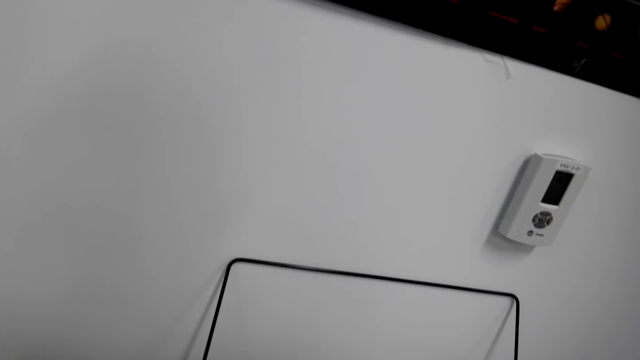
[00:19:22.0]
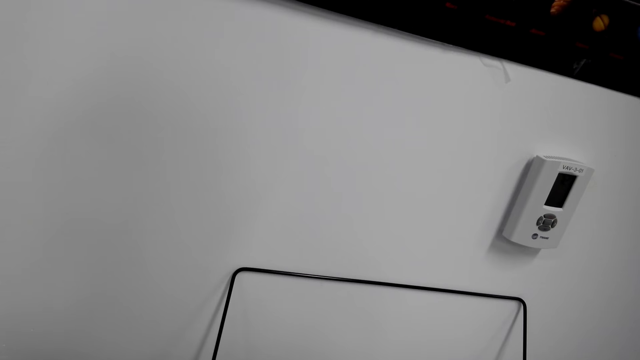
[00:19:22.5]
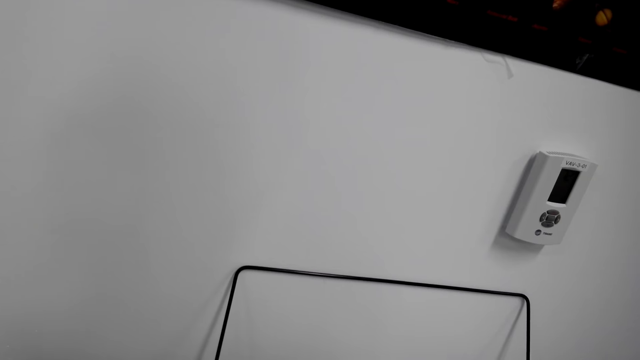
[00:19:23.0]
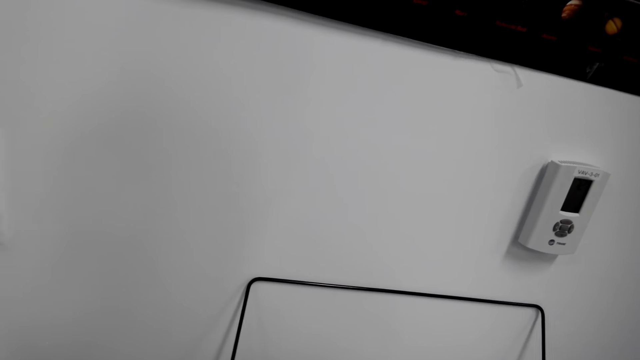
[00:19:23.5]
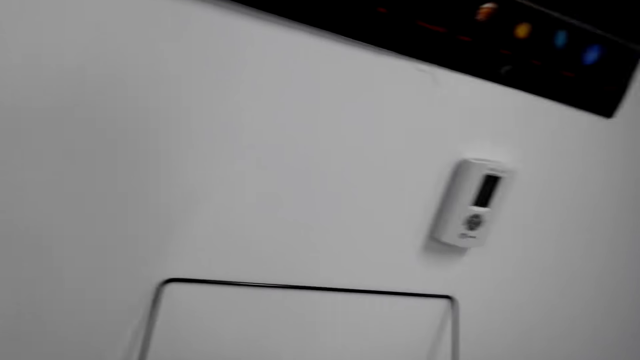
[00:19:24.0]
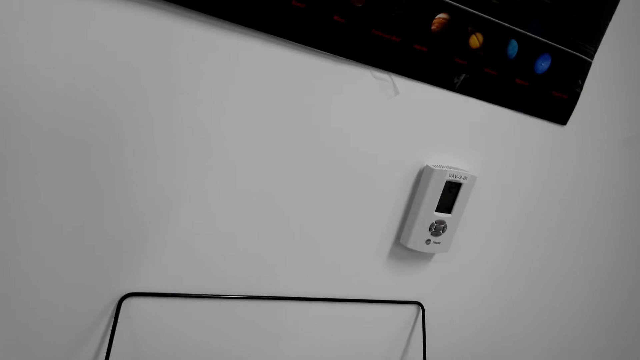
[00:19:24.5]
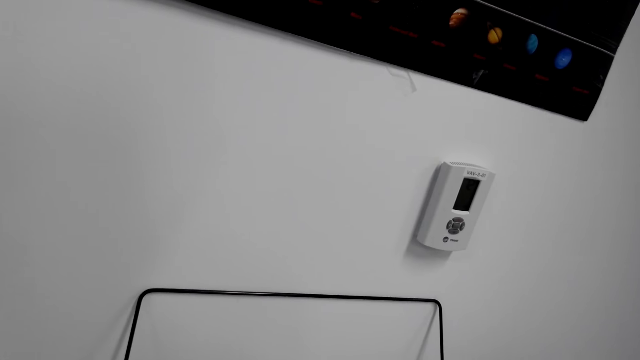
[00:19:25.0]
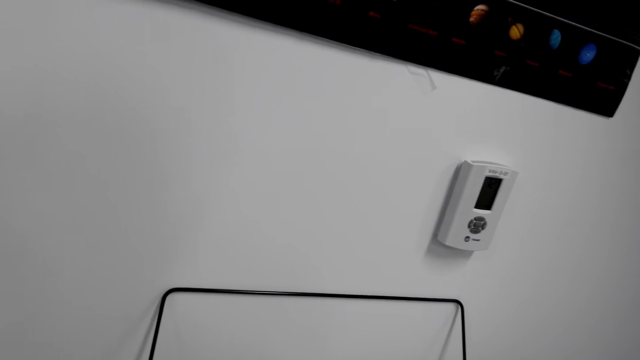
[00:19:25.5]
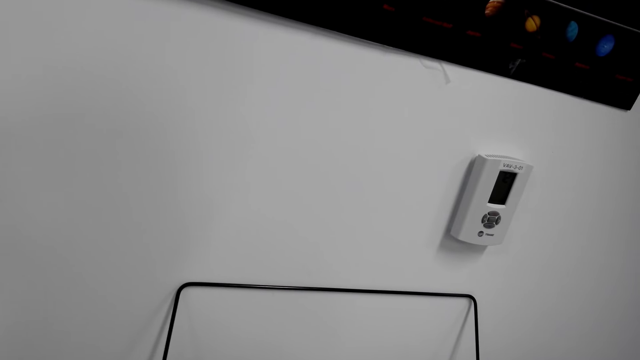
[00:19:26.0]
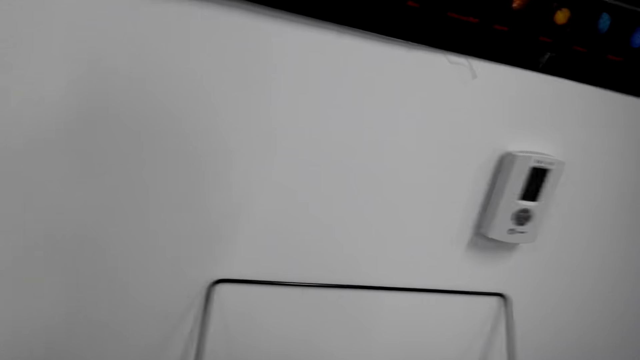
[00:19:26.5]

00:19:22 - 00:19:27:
The camera wearer hits the drum.

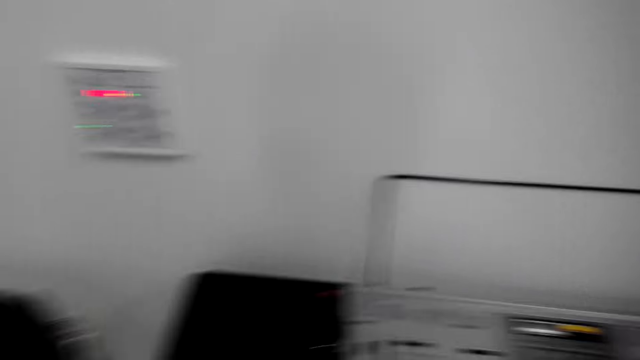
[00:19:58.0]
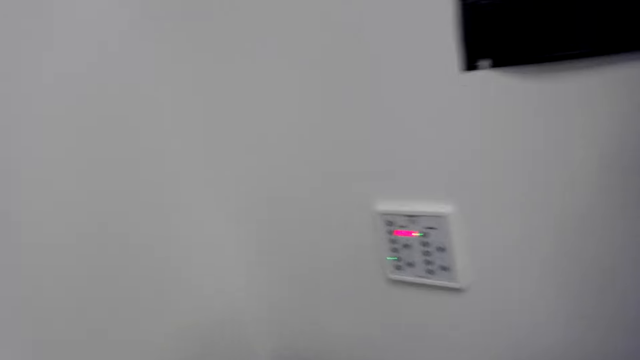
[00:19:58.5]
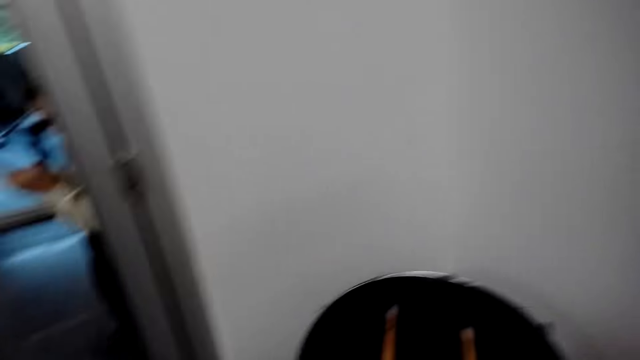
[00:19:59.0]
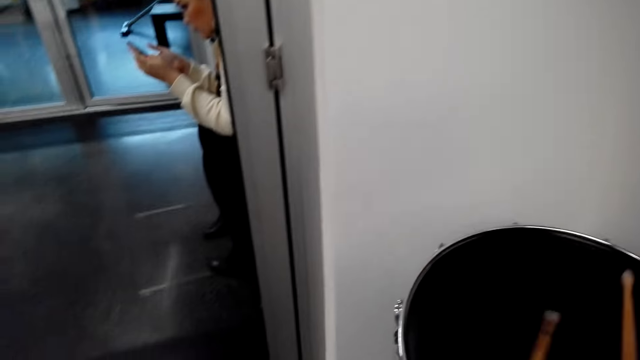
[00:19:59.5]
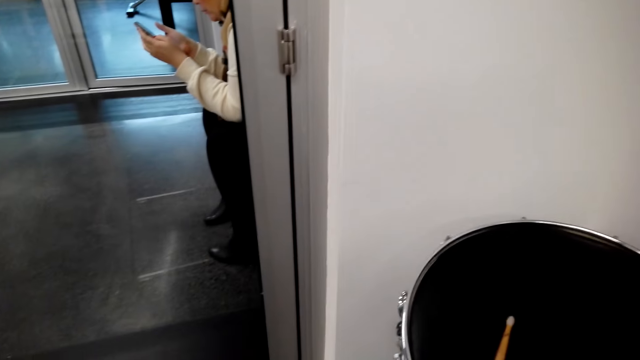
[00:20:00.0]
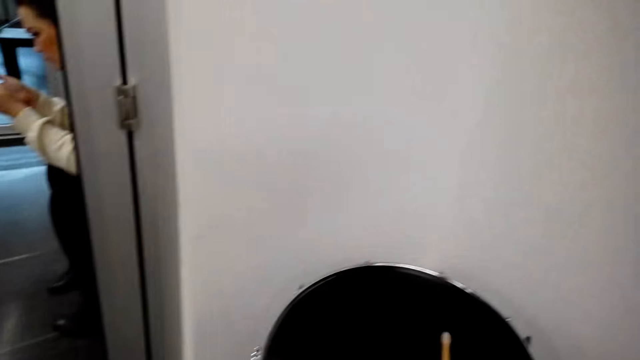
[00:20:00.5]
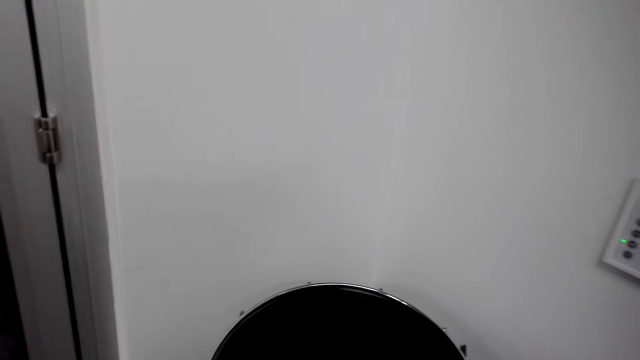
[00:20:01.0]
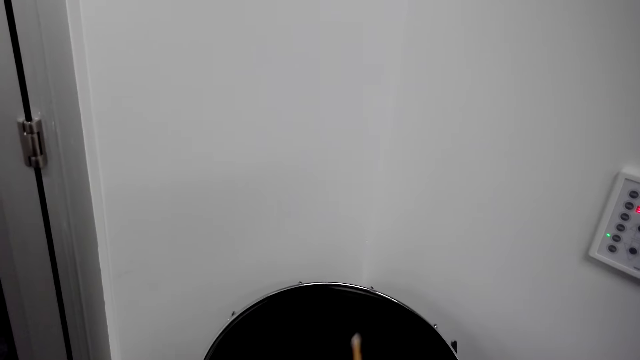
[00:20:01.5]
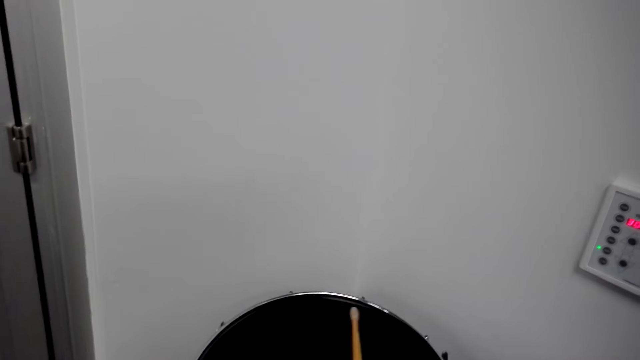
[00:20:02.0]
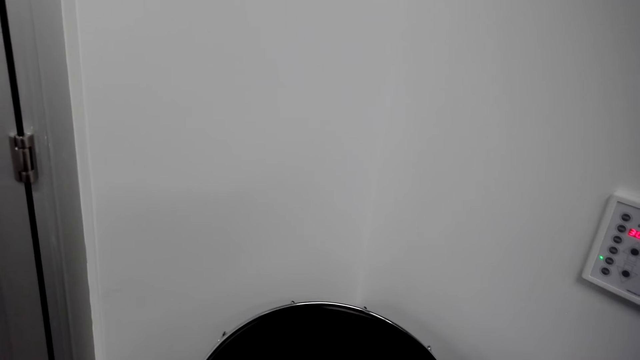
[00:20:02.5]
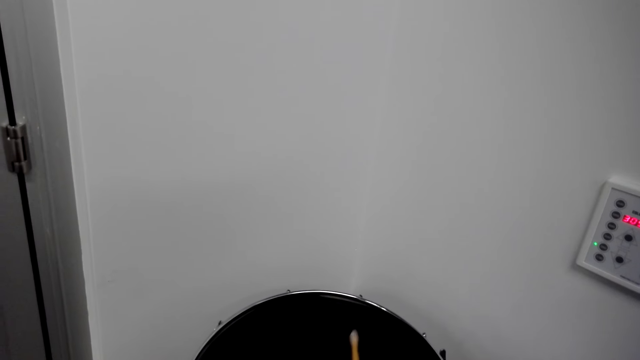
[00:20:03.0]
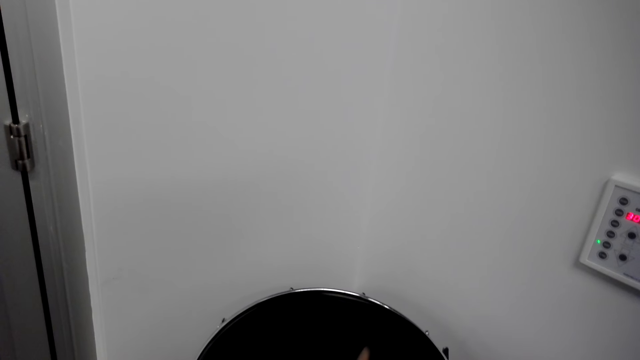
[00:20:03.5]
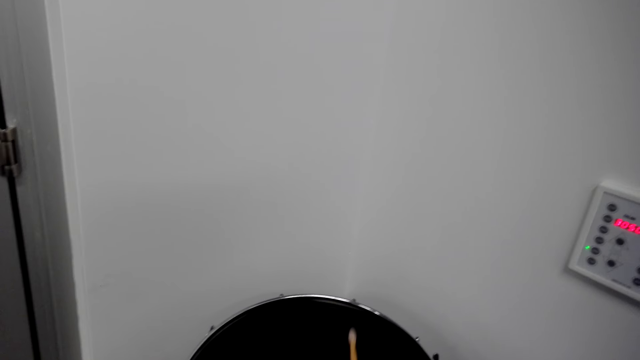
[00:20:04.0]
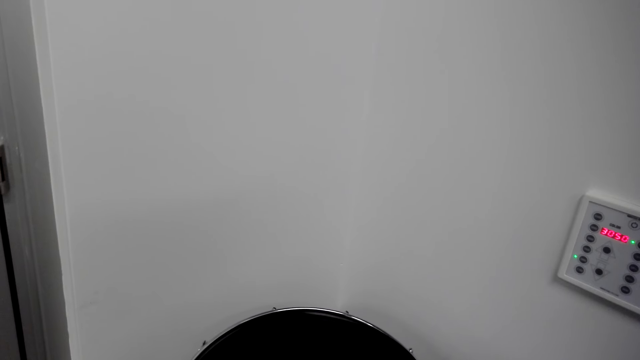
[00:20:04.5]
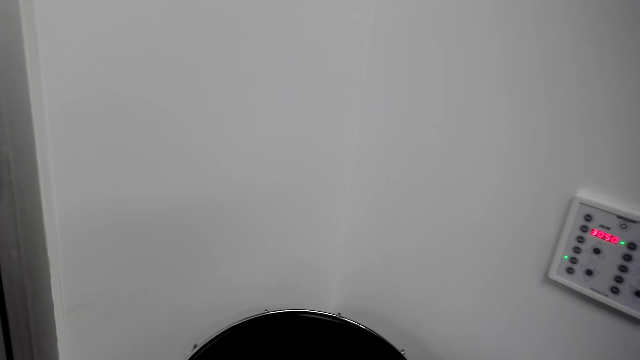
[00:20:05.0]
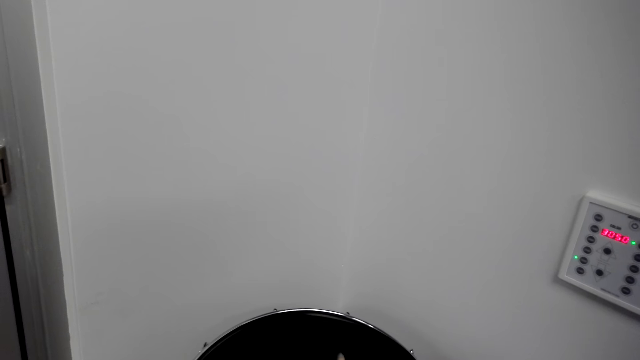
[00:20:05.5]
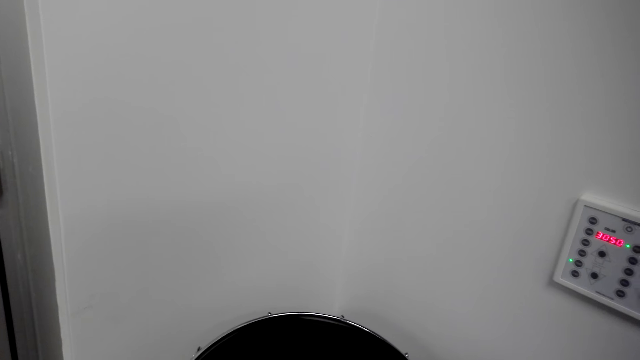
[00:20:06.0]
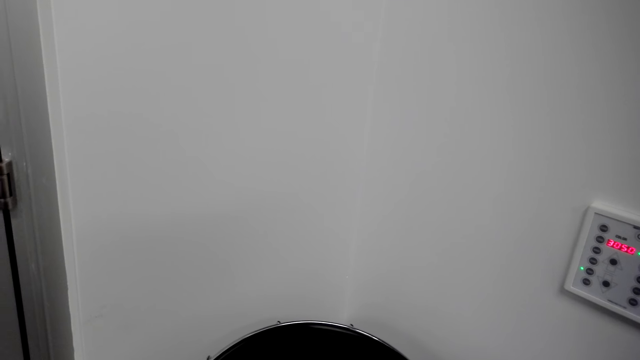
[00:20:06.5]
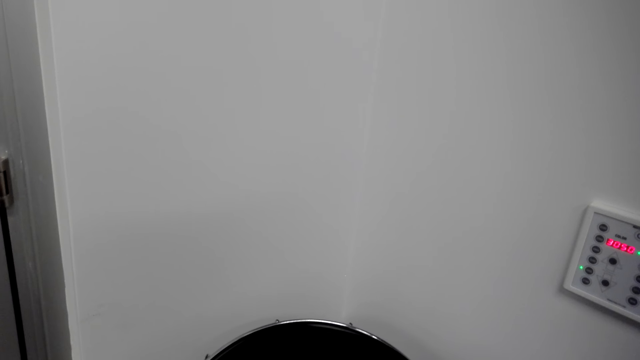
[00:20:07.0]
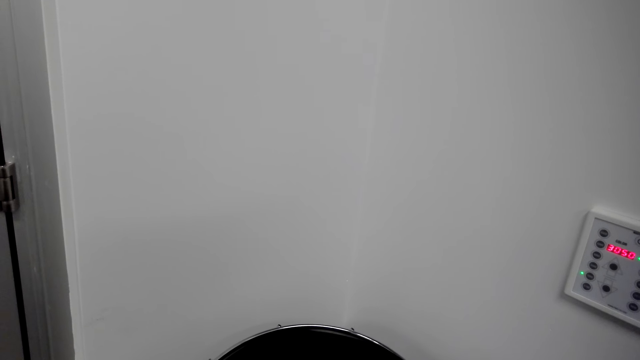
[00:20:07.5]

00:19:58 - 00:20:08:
A woman uses the phone. The camera wearer beats the drum.

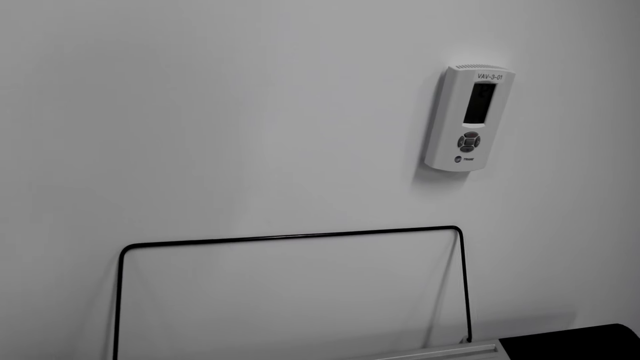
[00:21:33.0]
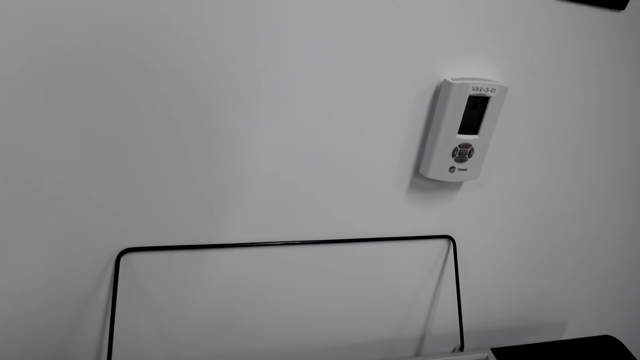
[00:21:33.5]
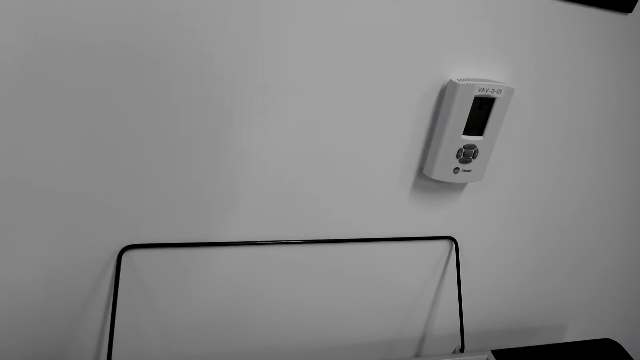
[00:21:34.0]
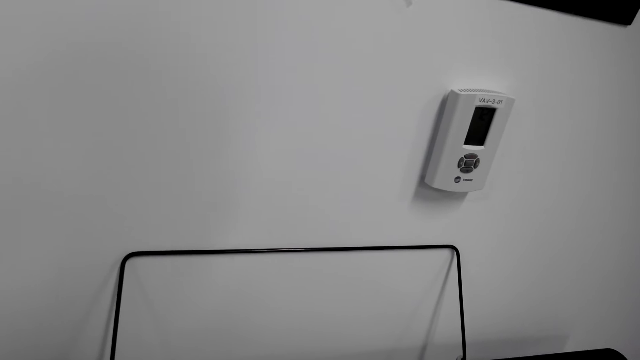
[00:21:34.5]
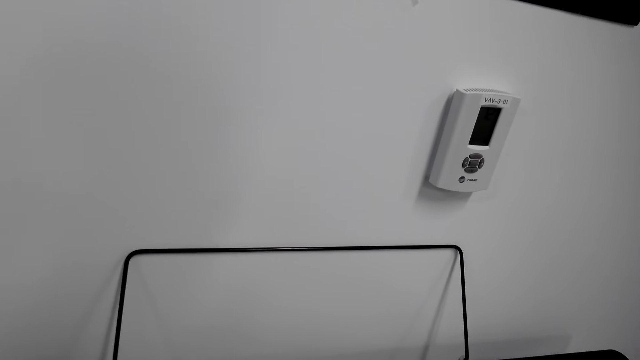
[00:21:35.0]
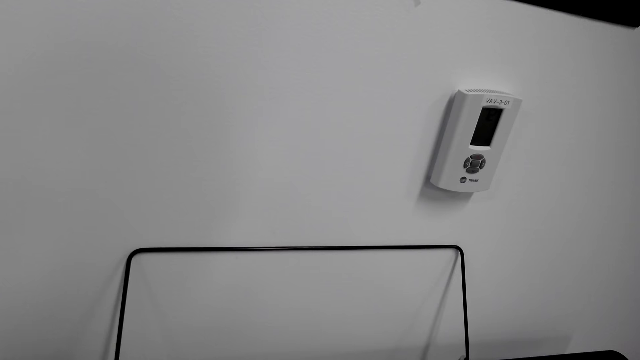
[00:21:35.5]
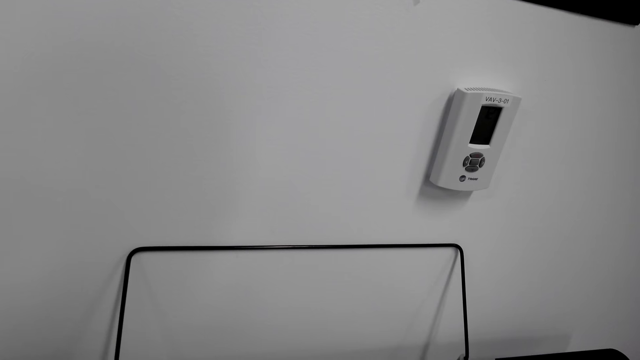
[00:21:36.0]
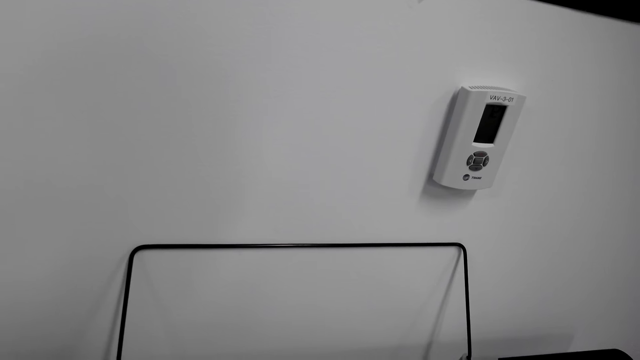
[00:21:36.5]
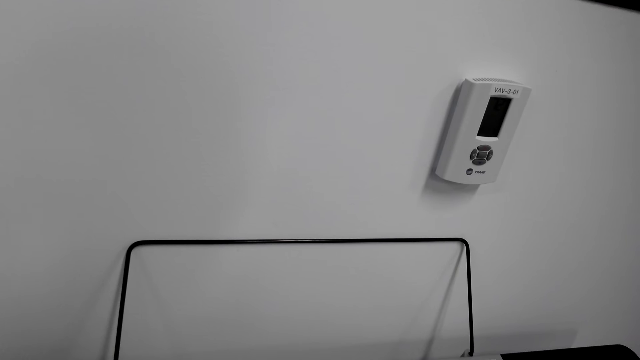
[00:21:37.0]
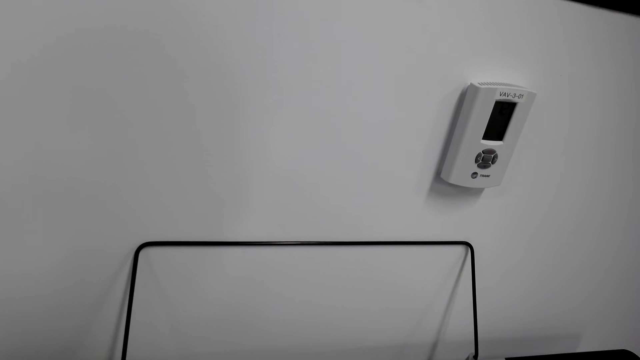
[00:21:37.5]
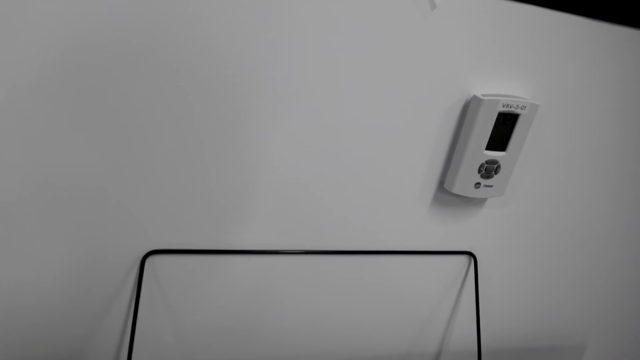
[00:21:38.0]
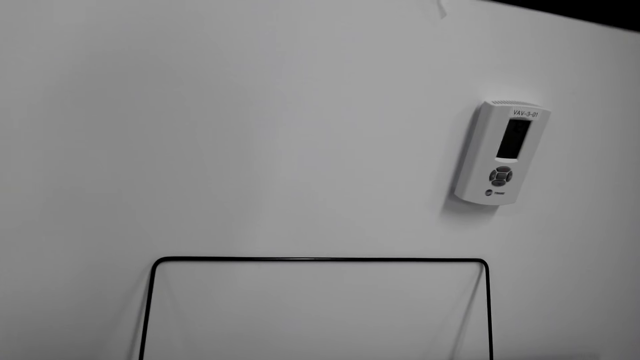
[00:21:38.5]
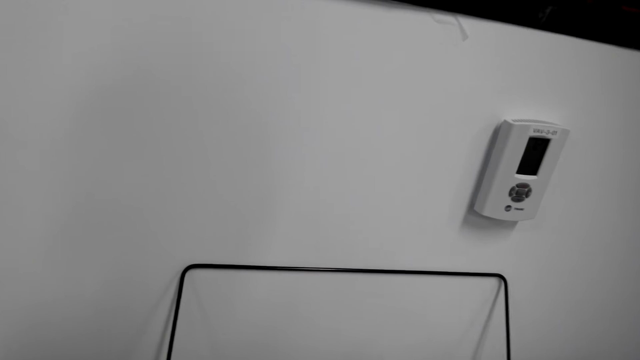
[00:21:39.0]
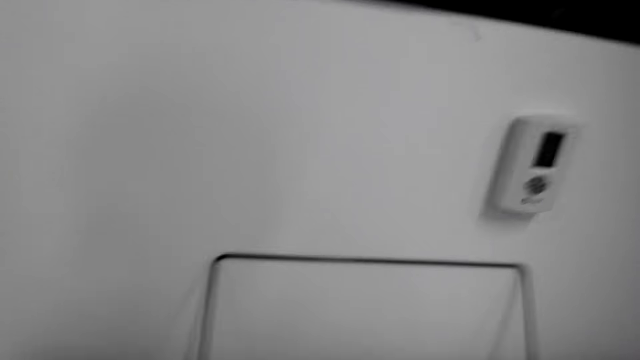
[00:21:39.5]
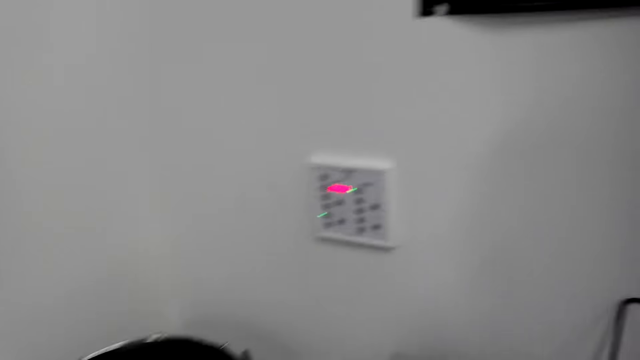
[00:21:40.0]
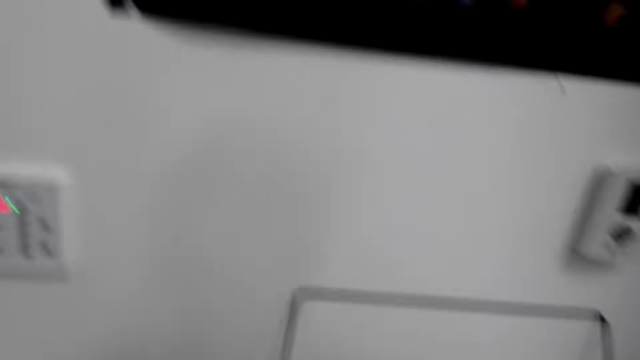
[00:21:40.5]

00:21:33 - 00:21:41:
The camera wearer plays the piano.
